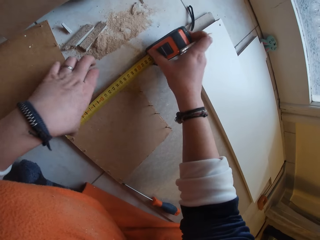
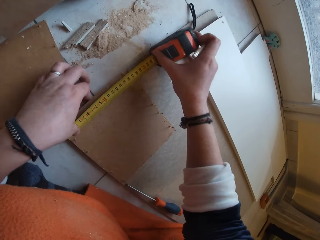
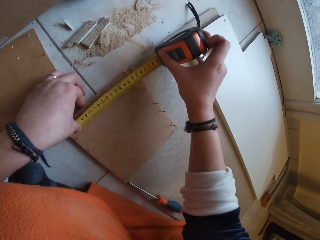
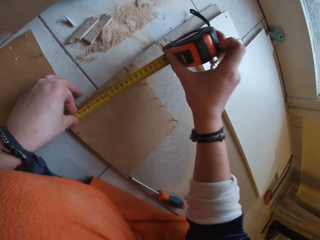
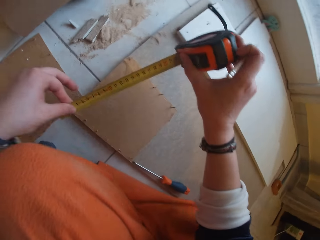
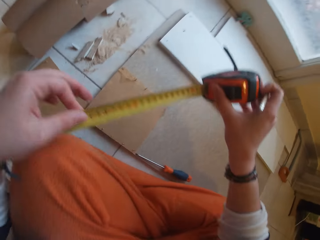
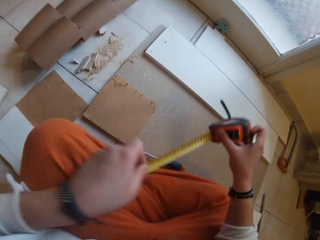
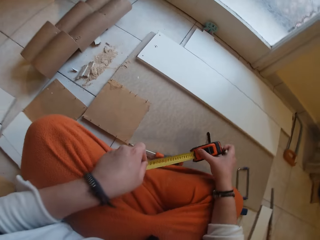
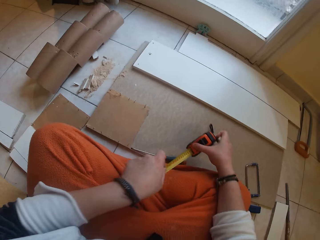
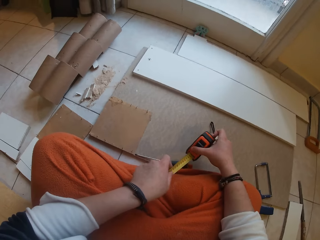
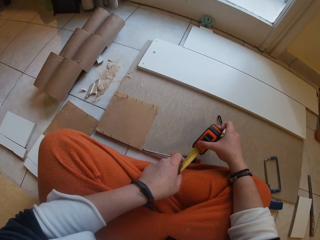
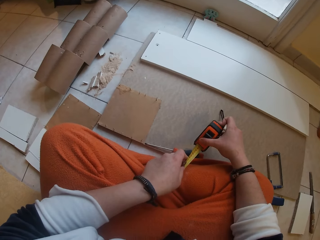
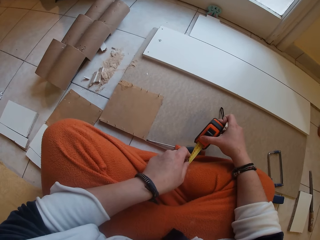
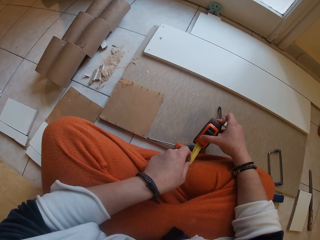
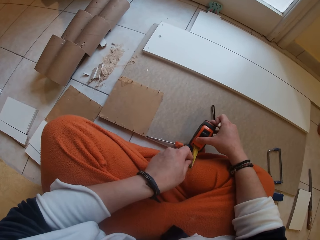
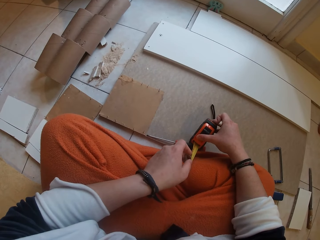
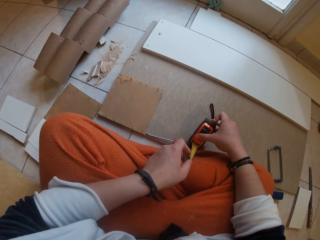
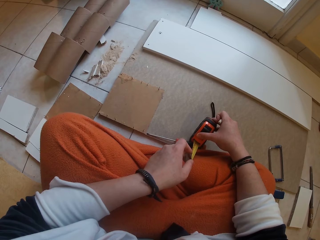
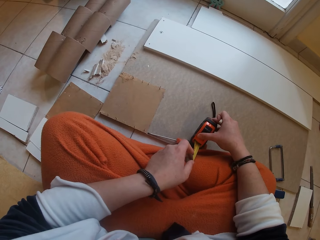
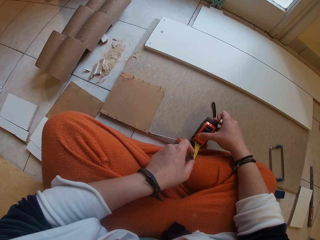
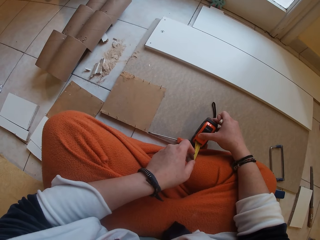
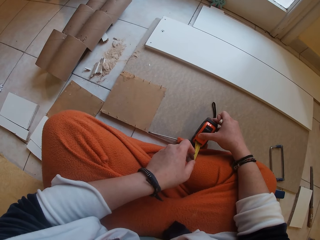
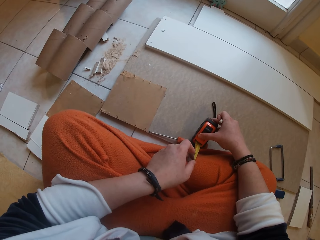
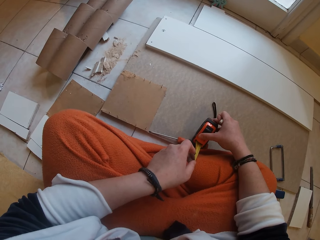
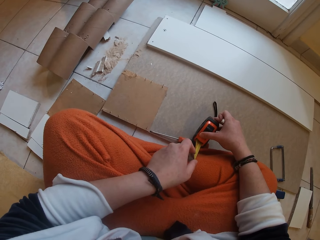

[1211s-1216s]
The camera wearer removes the tape measure from the piece of wood. They pick up the tape measure with both hands. They close the tape measure.

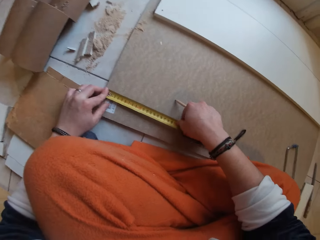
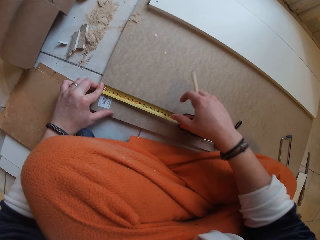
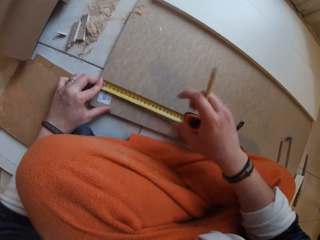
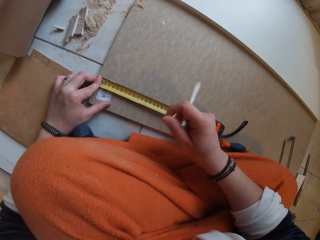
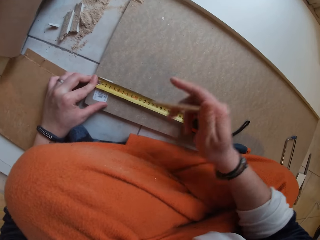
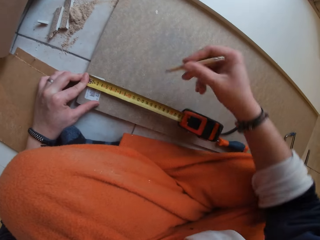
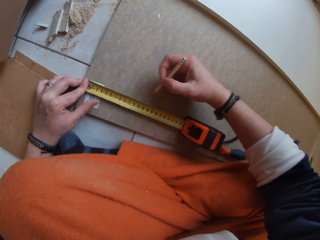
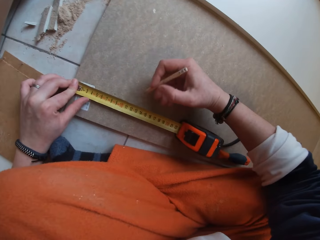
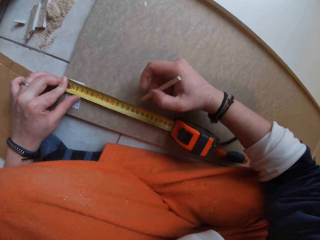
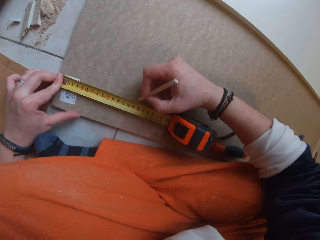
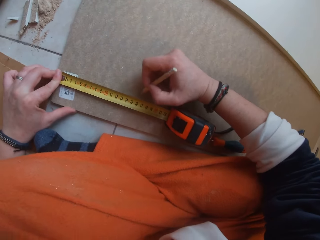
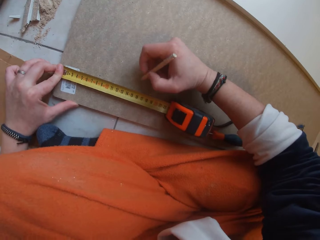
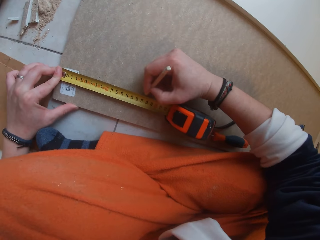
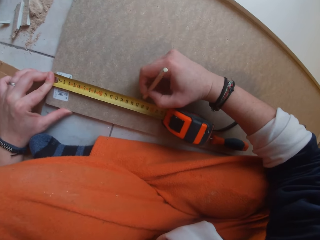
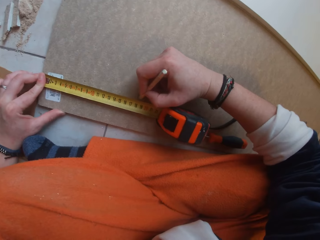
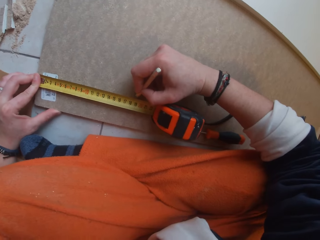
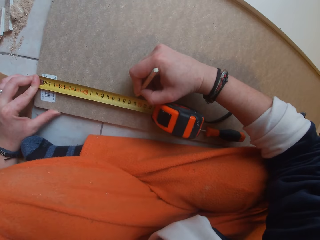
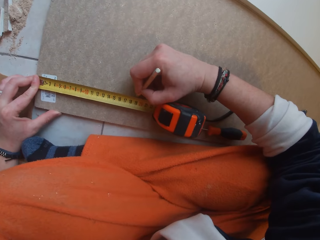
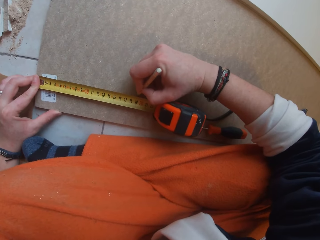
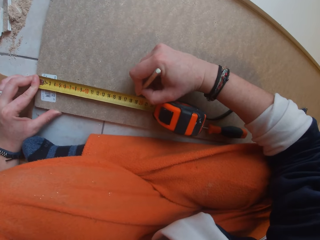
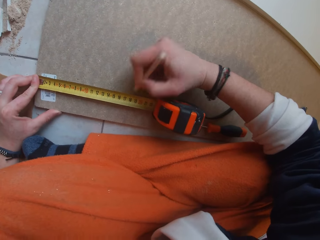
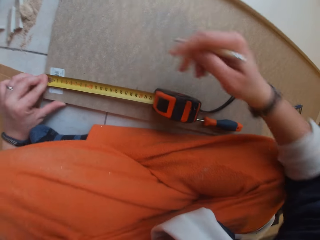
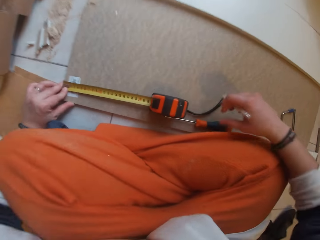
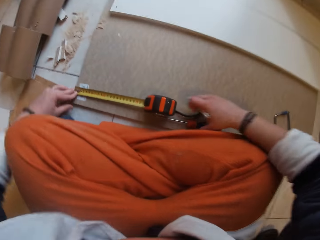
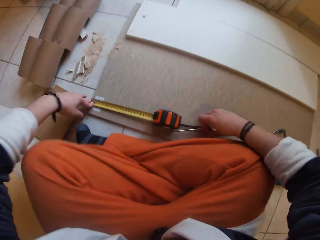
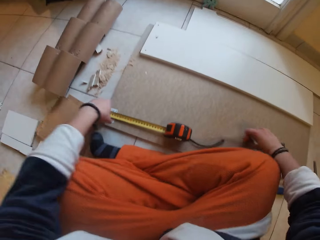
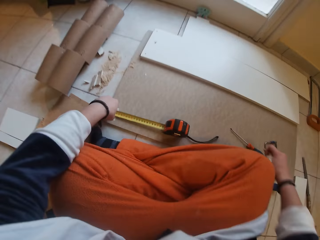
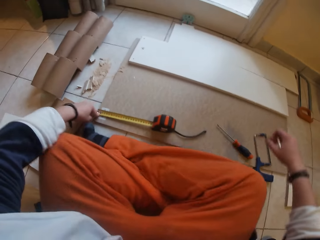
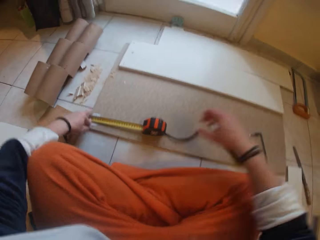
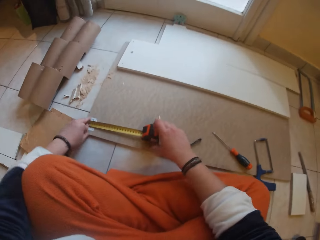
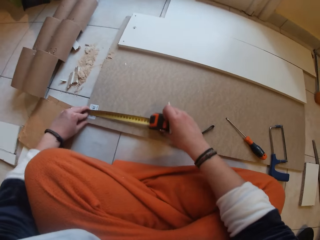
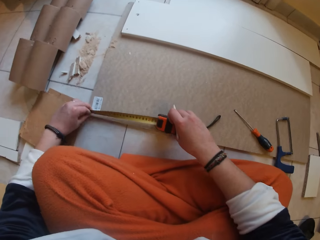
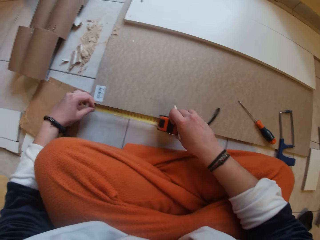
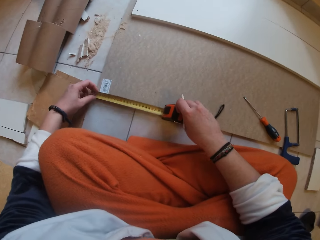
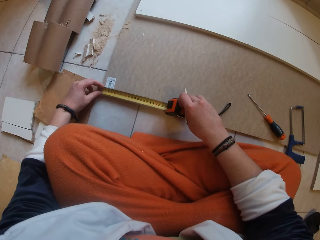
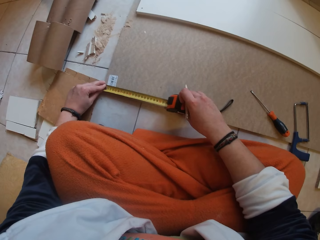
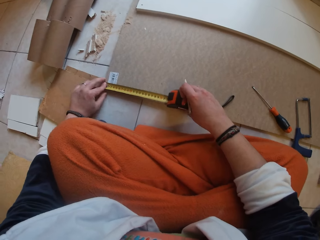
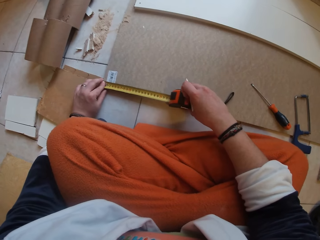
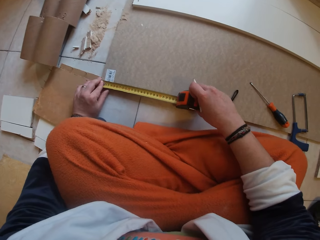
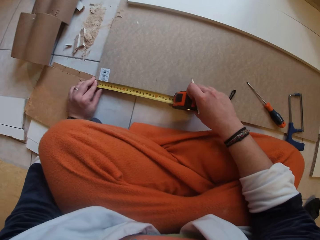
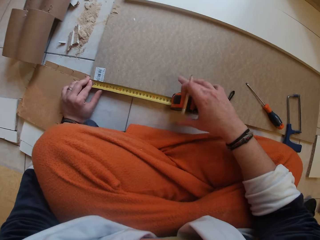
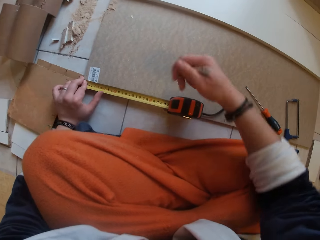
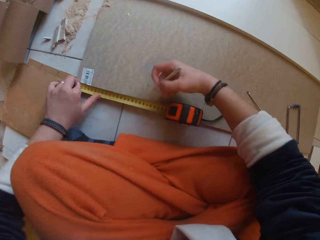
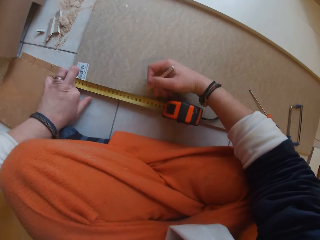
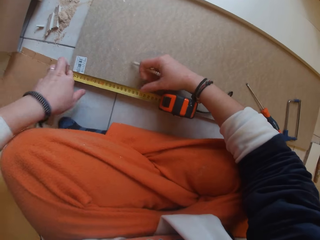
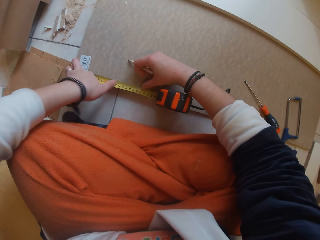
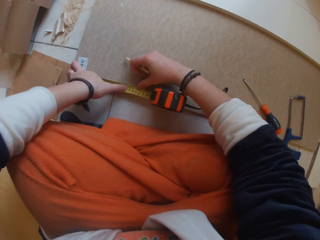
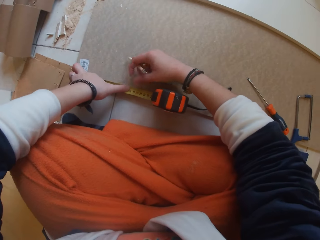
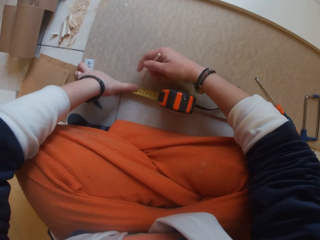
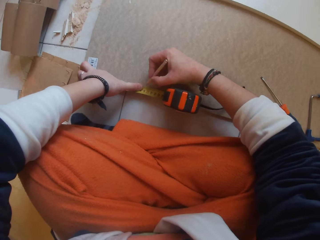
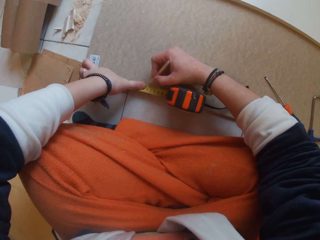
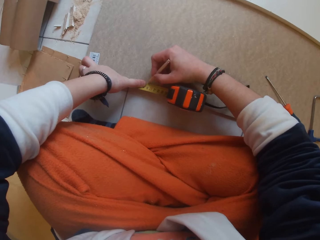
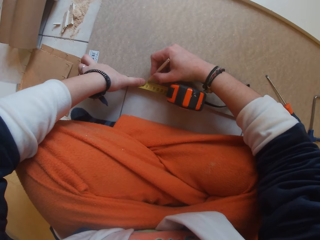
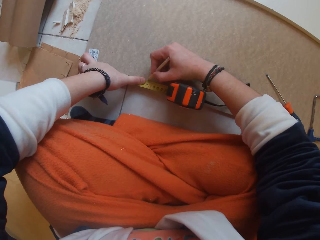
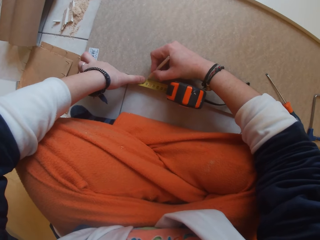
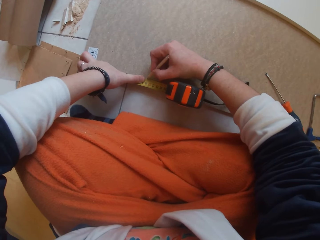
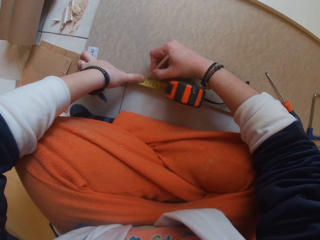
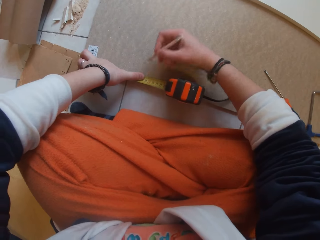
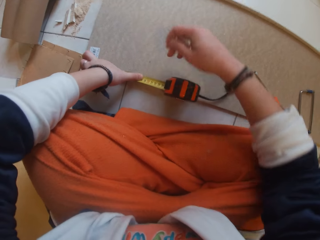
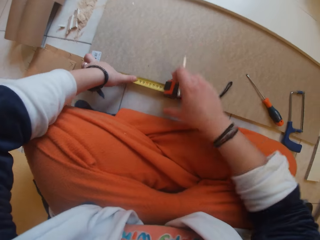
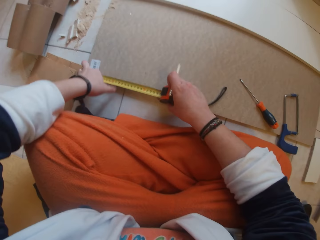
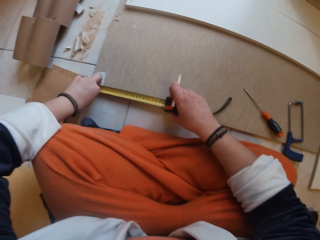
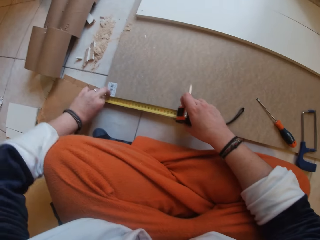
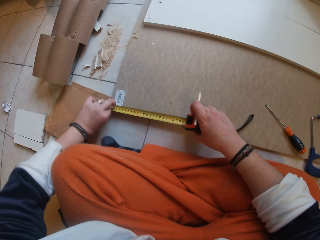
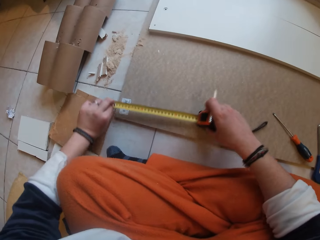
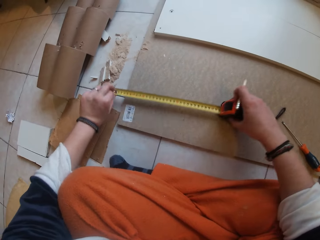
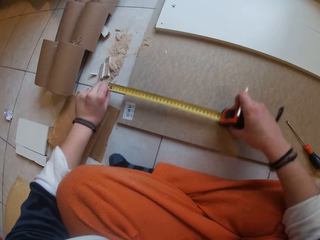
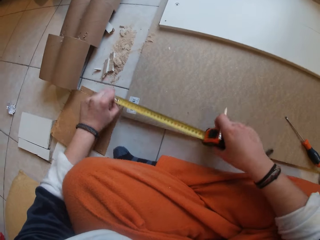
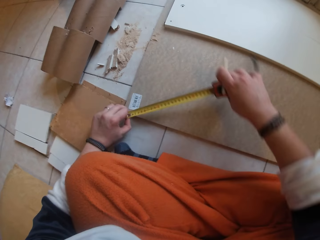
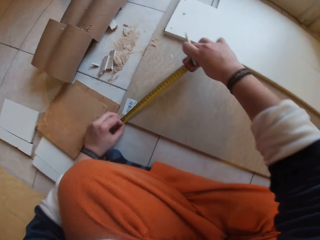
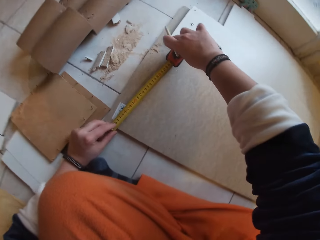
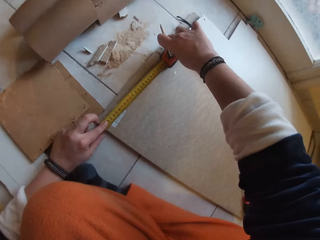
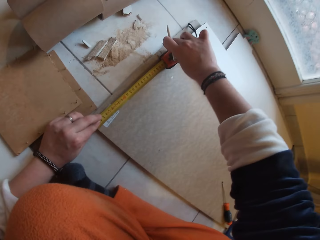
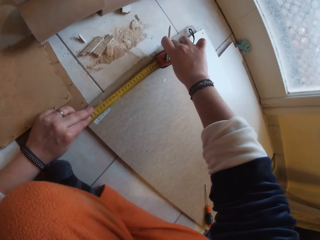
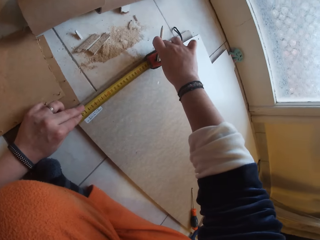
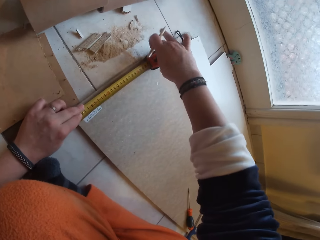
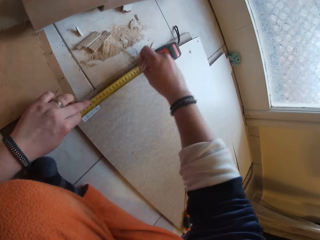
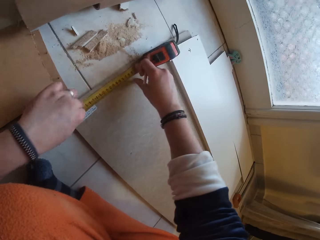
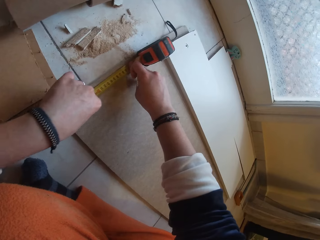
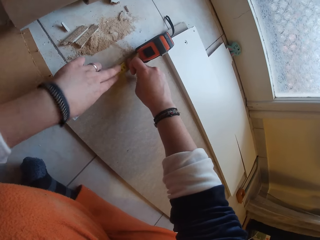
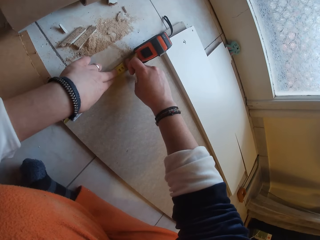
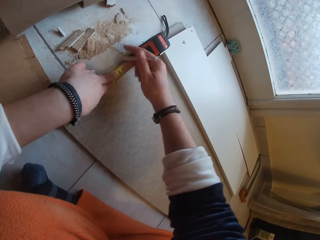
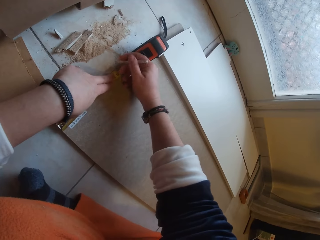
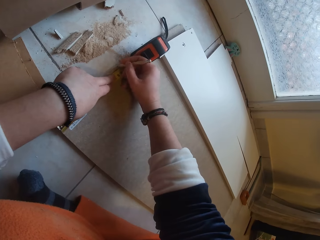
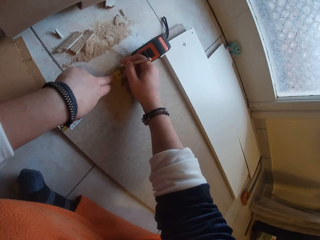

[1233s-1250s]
The camera wearer measures the board with the tape measure using both hands. They mark the board with the pencil in her right hand. They pick up a screwdriver from the board with her right hand. They move the screwdriver with his right hand. They pick up the screwdriver on the board with her right hand. They measure the board with the tape measure using both hands. They mark the board with the pencil in her right hand. They adjust the tape measure. They measure the board with the tape measure using both hands.
